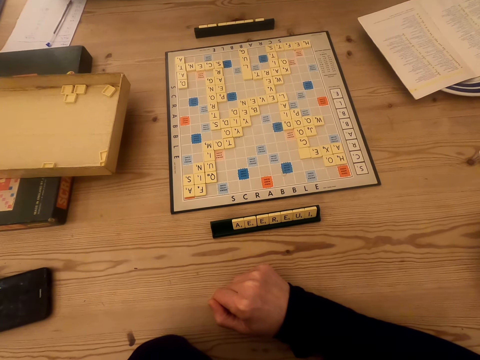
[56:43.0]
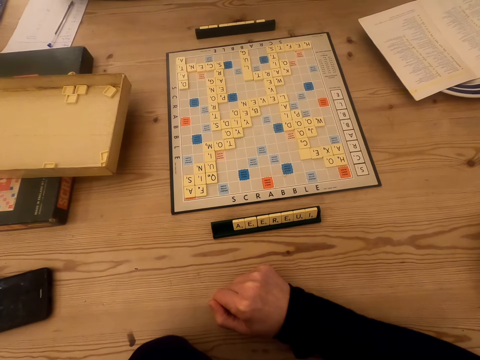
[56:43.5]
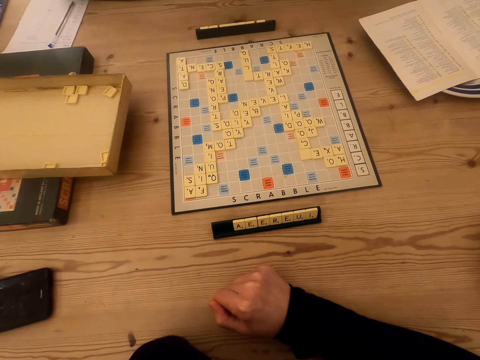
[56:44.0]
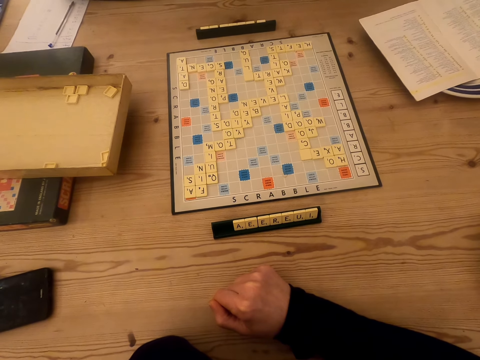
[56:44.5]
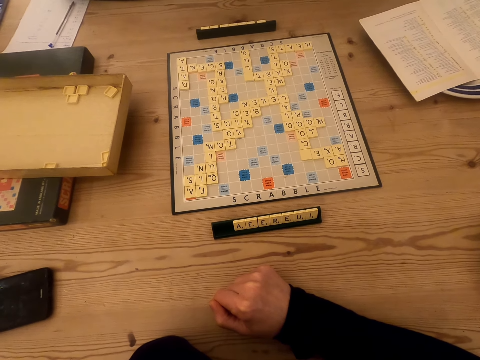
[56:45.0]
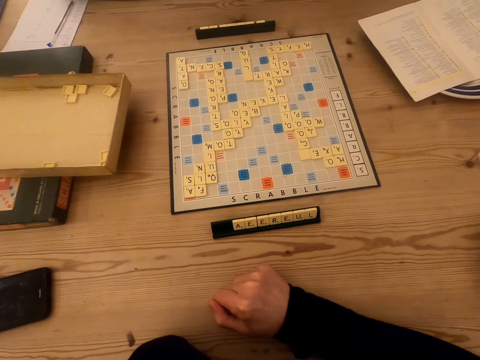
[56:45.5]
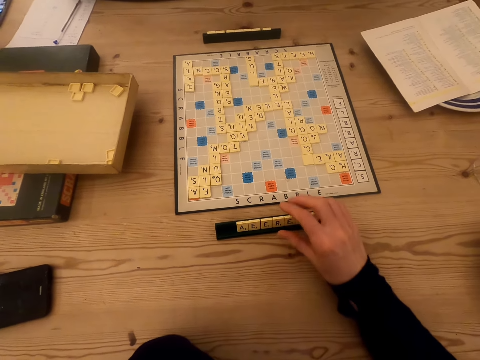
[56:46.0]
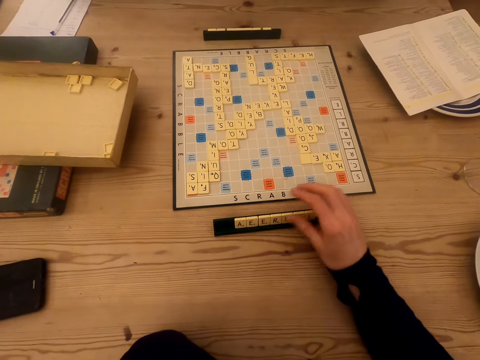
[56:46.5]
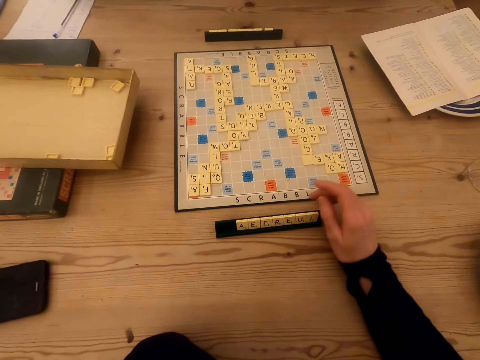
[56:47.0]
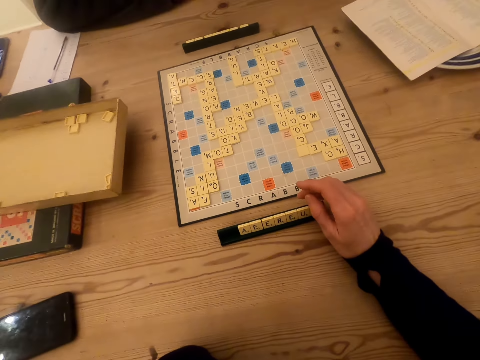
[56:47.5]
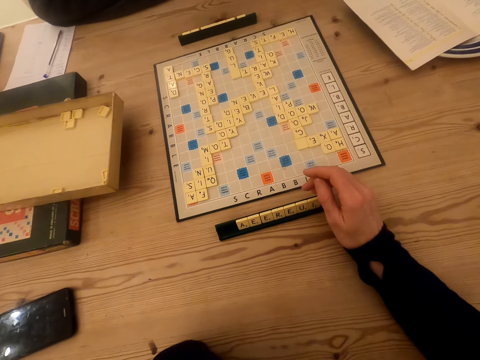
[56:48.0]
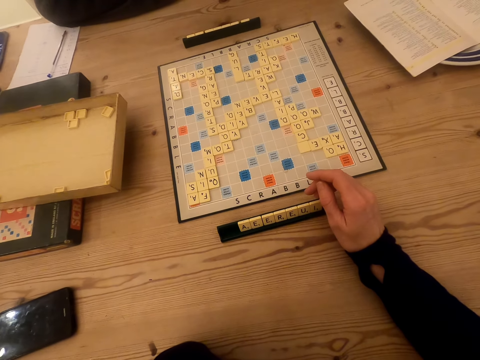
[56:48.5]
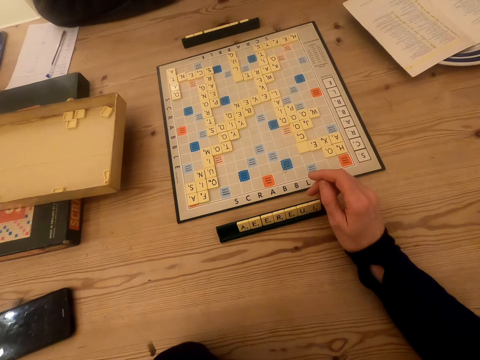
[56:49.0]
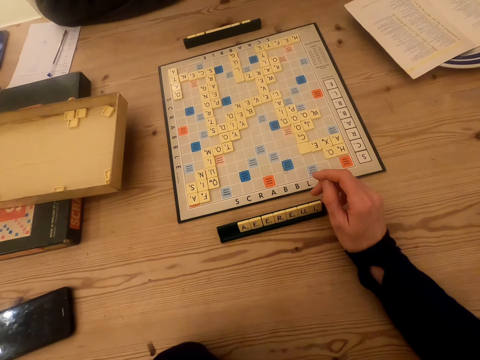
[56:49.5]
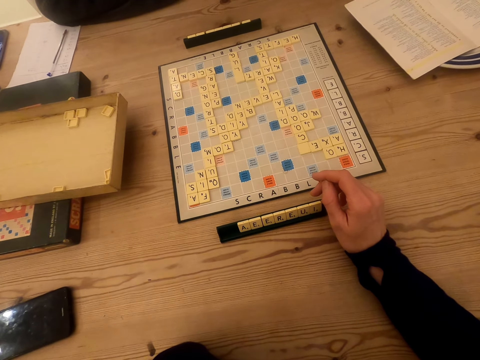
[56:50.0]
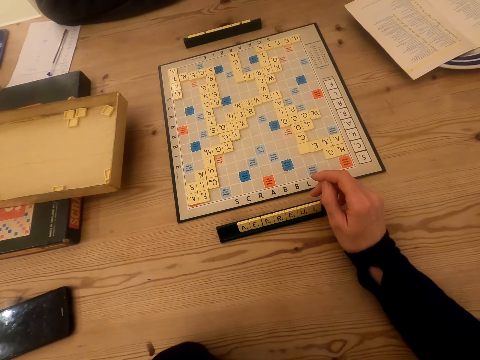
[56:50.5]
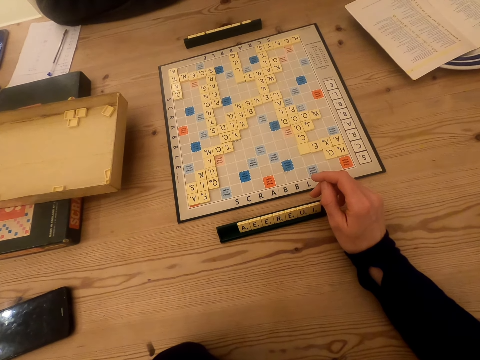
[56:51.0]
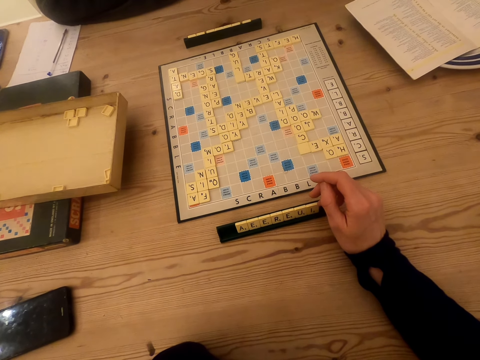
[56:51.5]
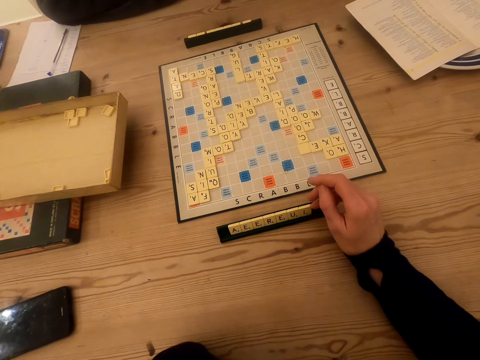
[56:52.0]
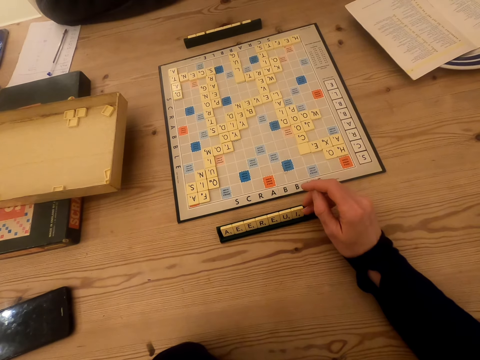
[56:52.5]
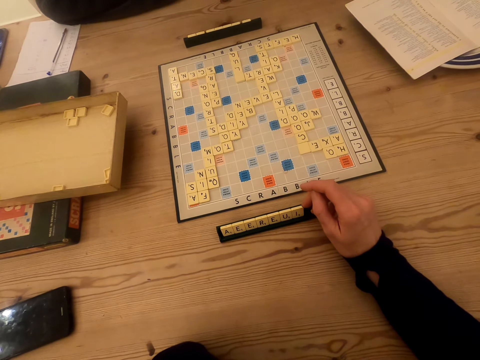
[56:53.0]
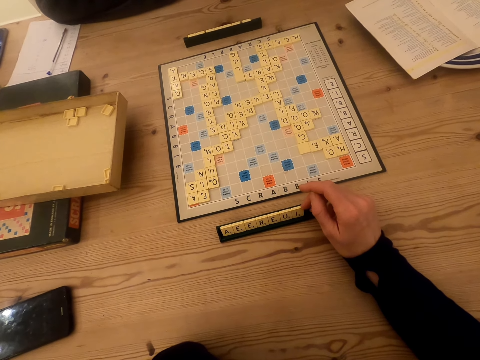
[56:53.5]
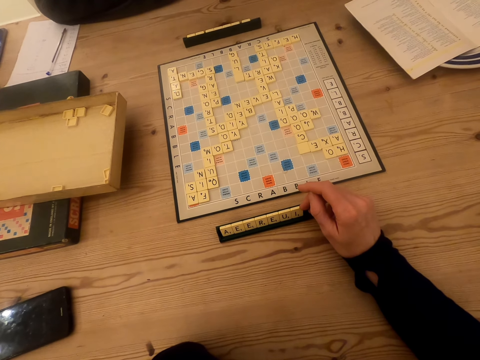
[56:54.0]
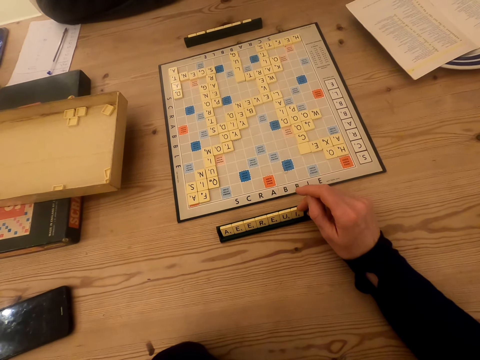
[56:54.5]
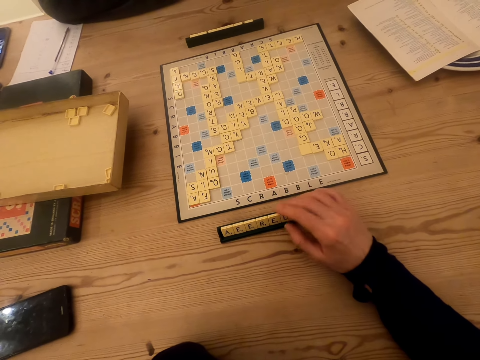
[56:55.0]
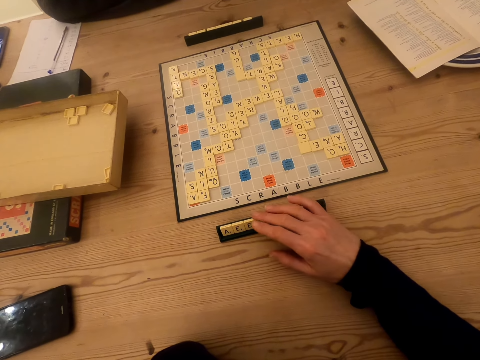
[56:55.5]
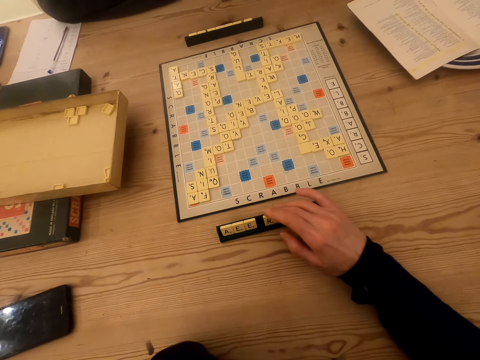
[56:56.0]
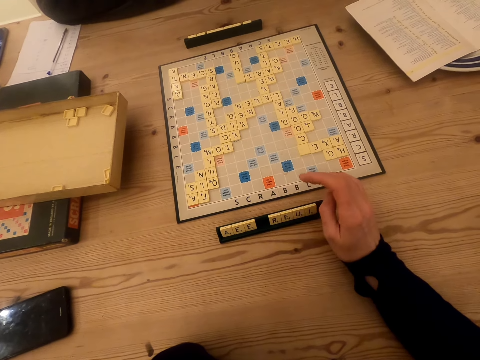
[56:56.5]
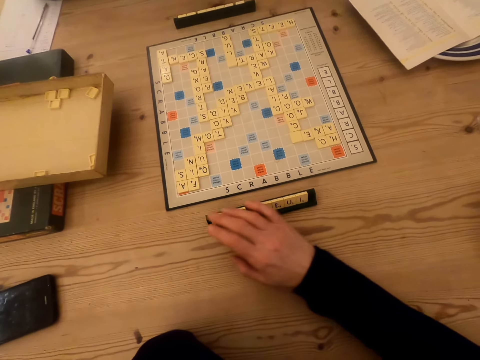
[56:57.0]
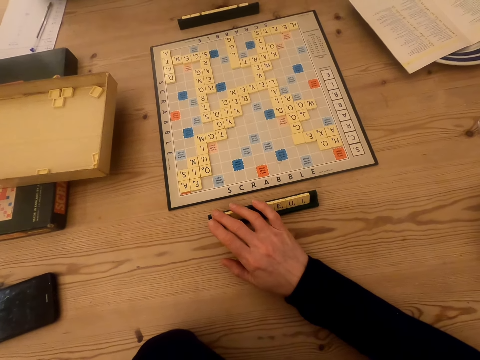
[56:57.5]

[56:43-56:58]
The camera wearer moves the right hand. They look at the scrabble board. They move the scrabble tiles on the scrabble holder.

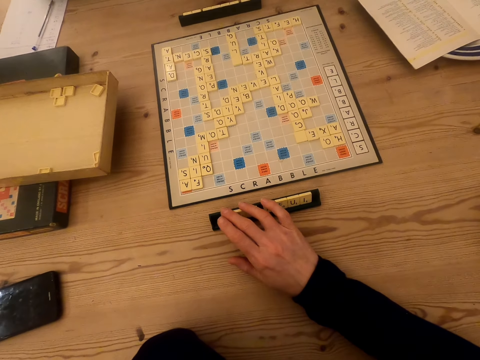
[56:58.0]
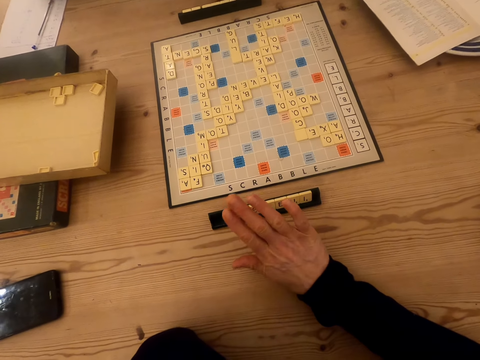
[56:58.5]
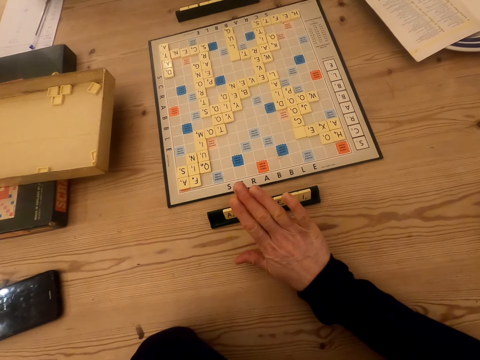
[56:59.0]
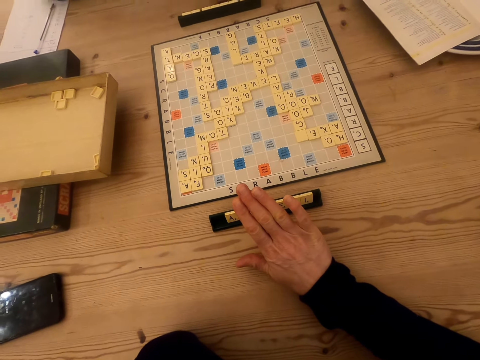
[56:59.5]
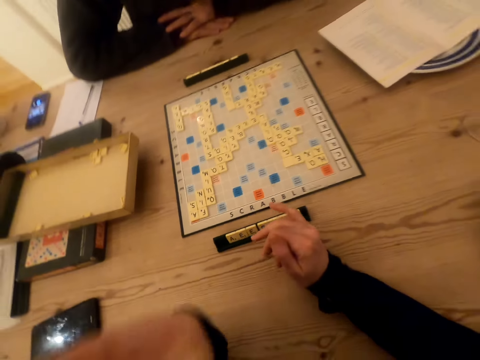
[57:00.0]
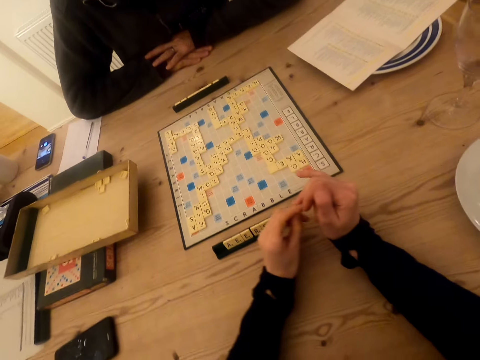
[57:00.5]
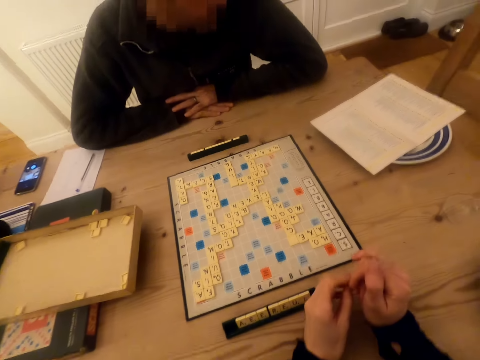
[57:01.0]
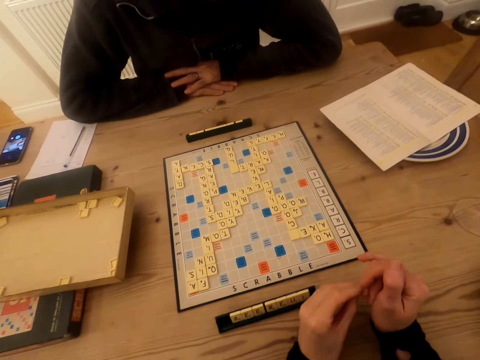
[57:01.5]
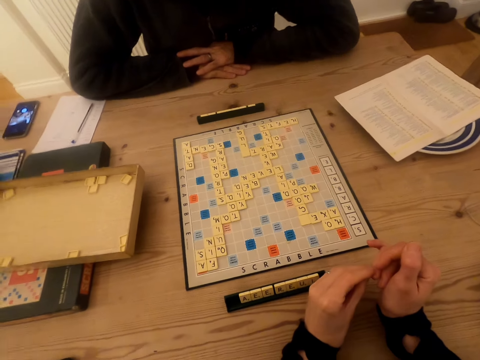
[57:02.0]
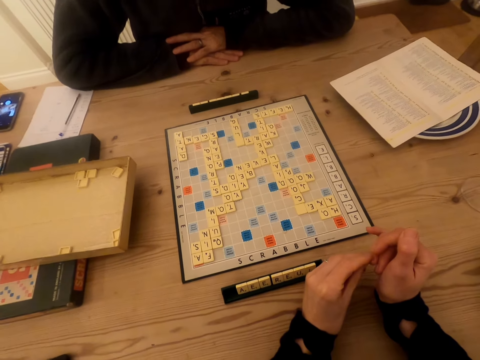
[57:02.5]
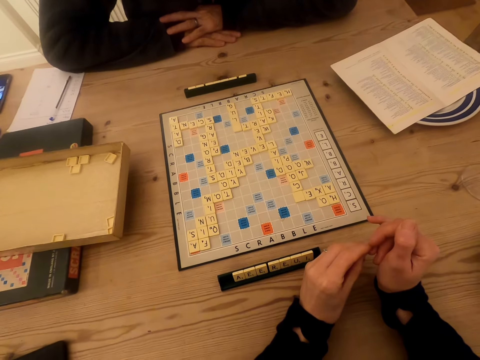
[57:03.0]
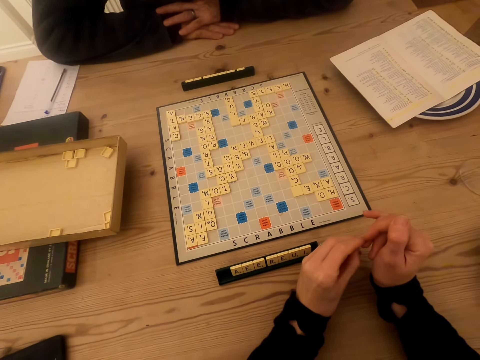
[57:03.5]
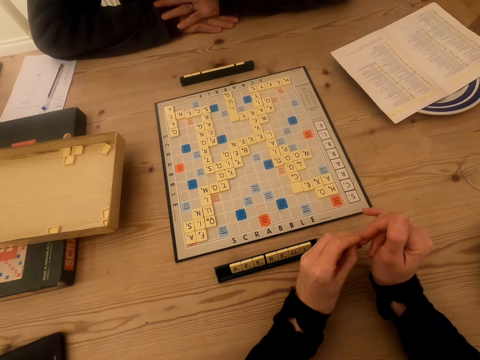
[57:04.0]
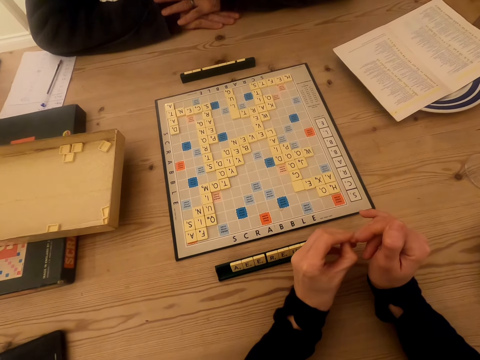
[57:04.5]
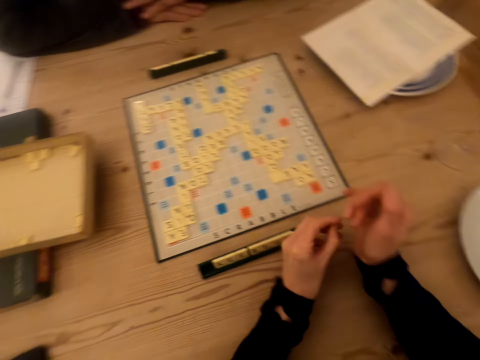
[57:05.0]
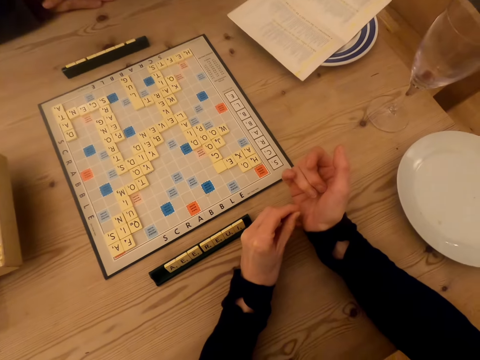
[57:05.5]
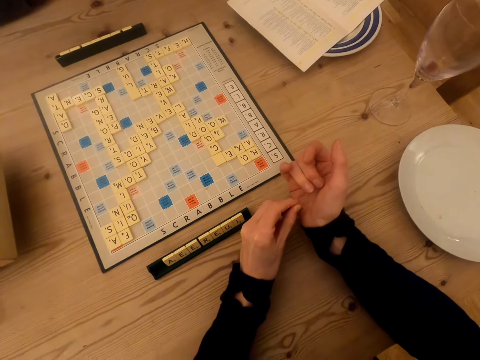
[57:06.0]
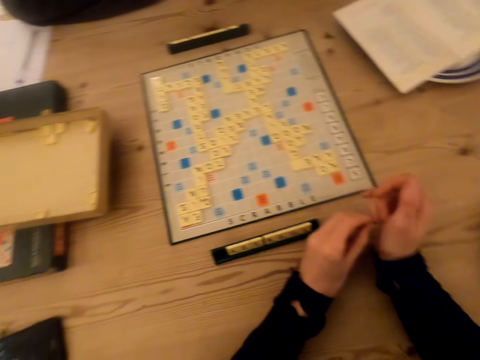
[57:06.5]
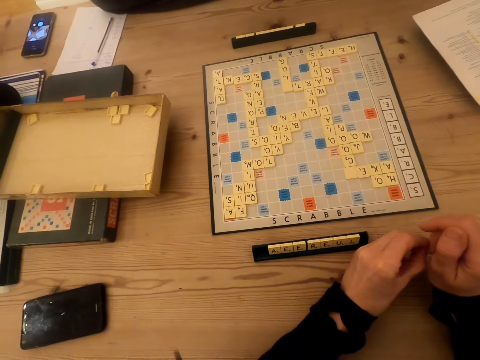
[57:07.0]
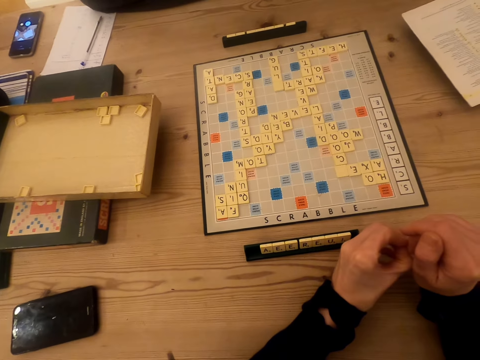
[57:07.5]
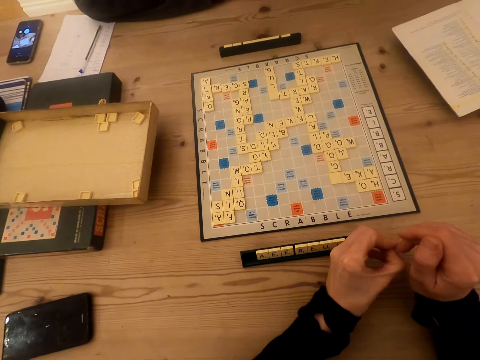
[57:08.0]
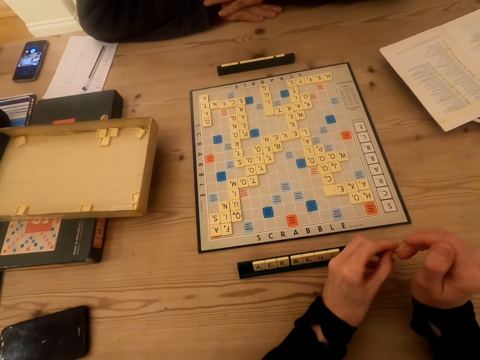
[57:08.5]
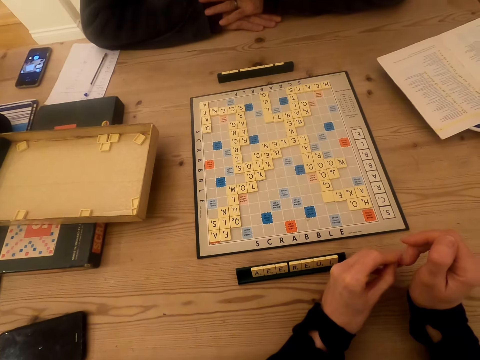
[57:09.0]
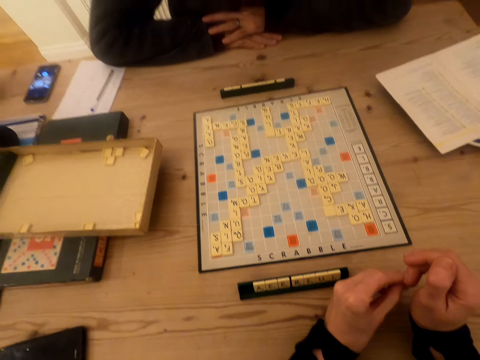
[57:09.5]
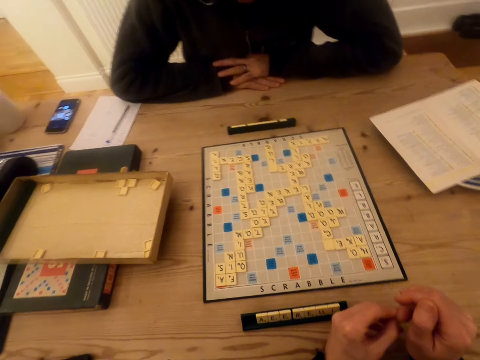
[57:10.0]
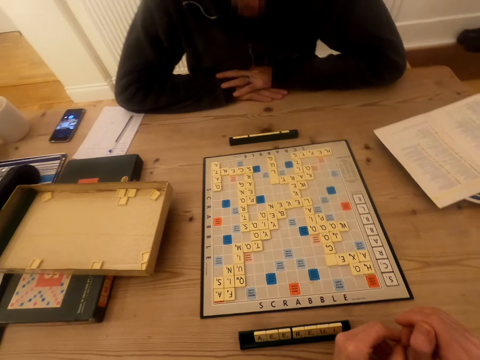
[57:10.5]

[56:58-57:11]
The camera wearer touches the fingers.
